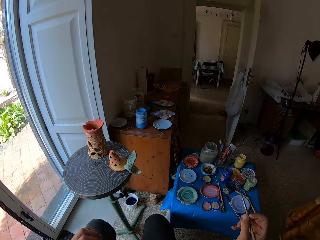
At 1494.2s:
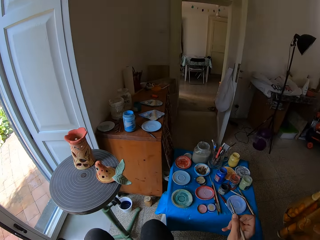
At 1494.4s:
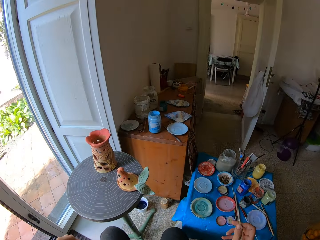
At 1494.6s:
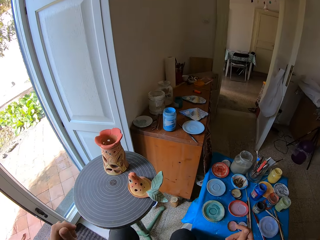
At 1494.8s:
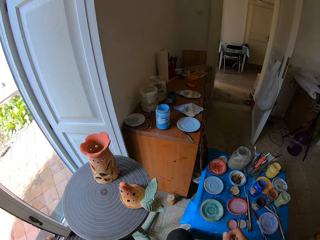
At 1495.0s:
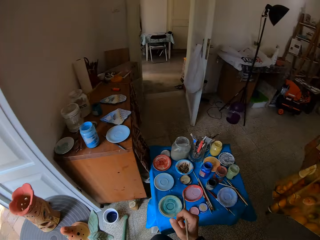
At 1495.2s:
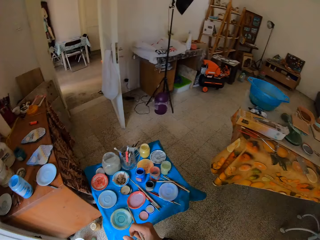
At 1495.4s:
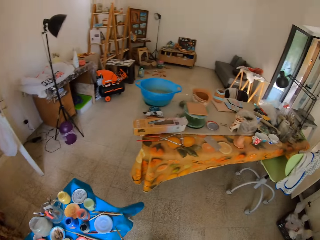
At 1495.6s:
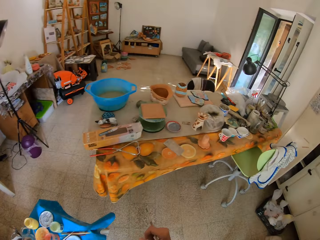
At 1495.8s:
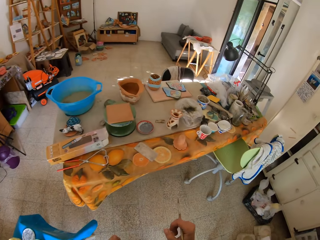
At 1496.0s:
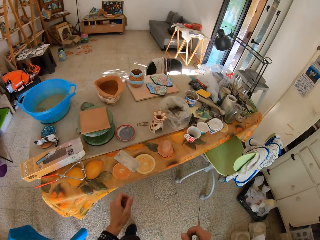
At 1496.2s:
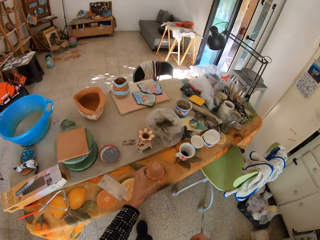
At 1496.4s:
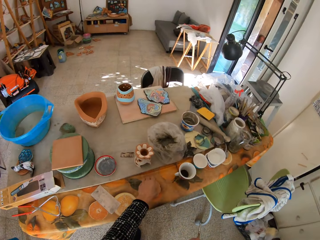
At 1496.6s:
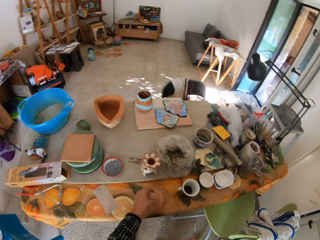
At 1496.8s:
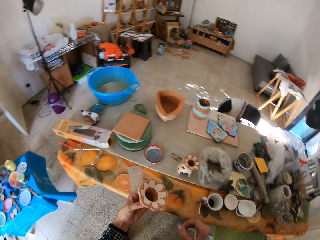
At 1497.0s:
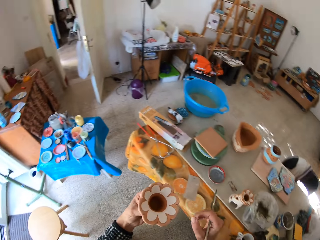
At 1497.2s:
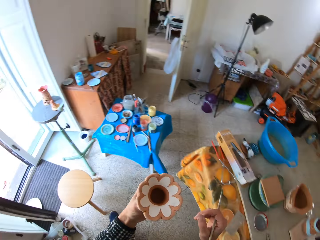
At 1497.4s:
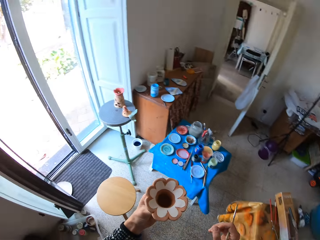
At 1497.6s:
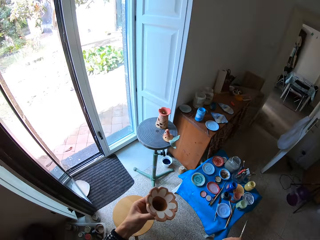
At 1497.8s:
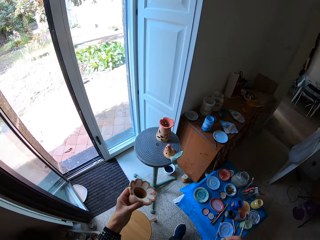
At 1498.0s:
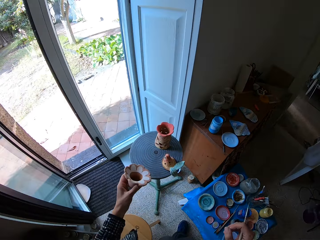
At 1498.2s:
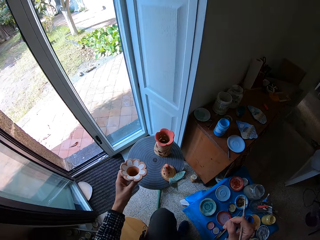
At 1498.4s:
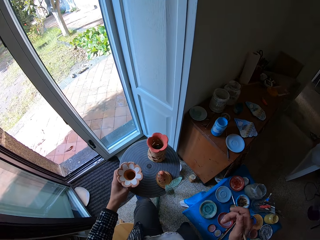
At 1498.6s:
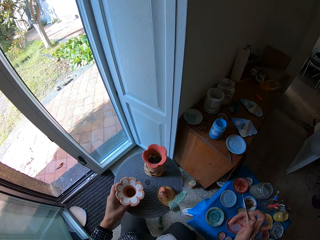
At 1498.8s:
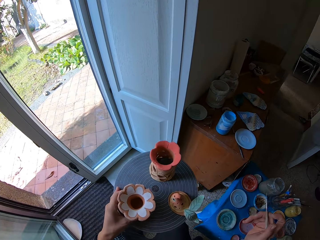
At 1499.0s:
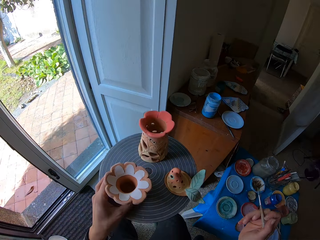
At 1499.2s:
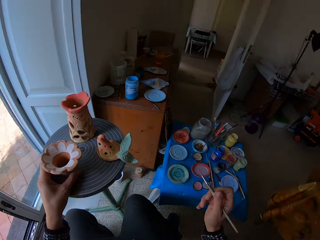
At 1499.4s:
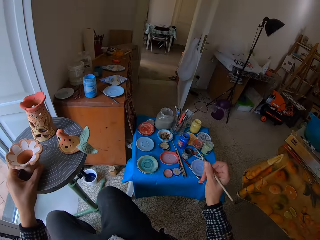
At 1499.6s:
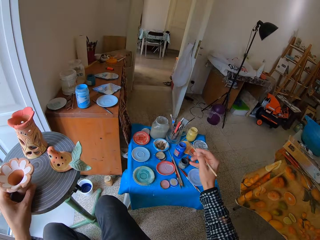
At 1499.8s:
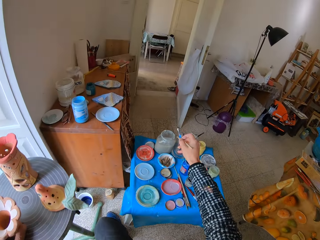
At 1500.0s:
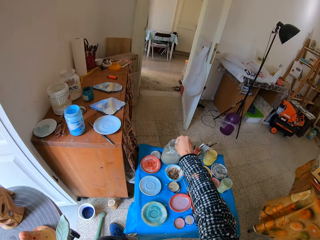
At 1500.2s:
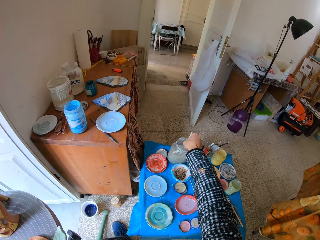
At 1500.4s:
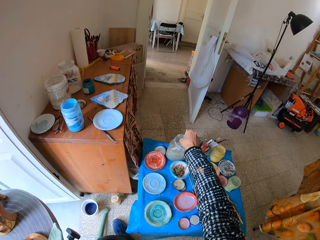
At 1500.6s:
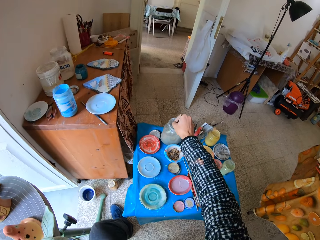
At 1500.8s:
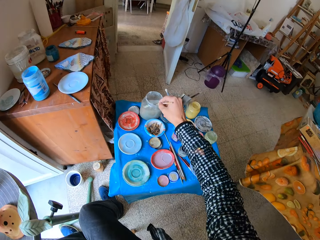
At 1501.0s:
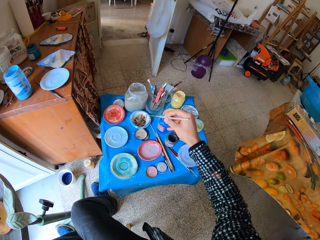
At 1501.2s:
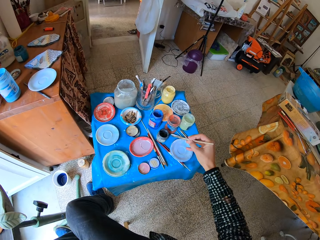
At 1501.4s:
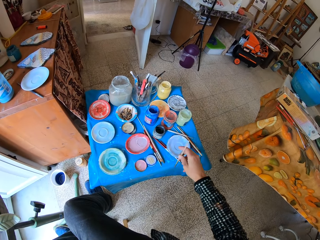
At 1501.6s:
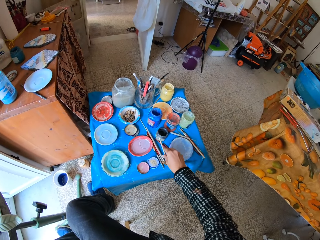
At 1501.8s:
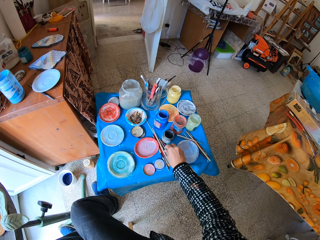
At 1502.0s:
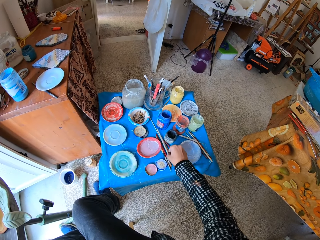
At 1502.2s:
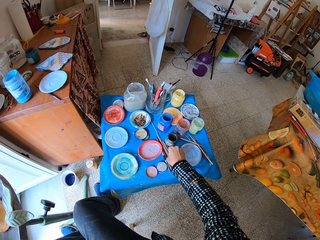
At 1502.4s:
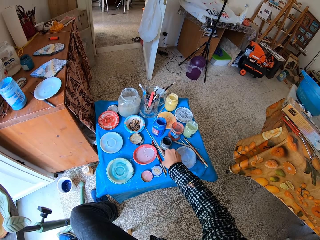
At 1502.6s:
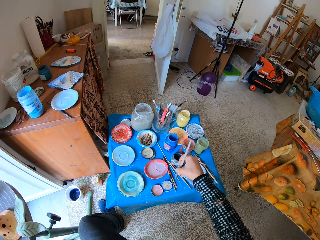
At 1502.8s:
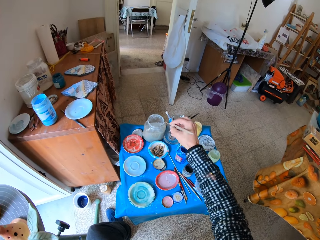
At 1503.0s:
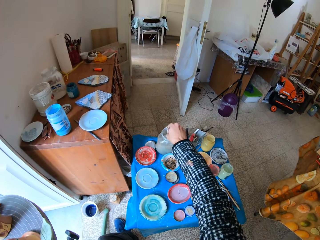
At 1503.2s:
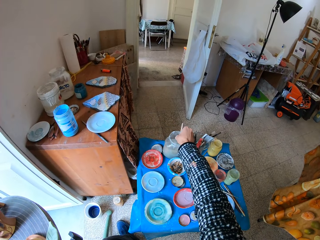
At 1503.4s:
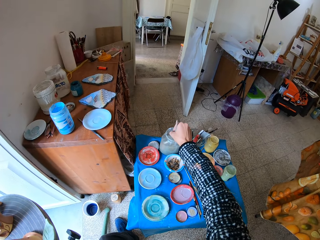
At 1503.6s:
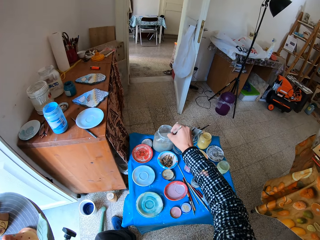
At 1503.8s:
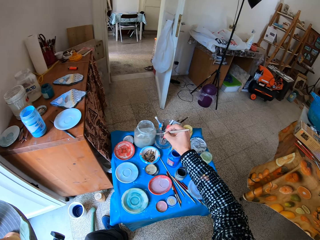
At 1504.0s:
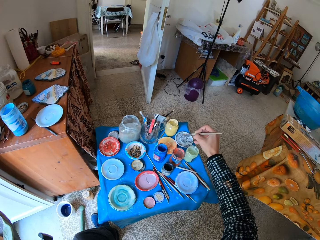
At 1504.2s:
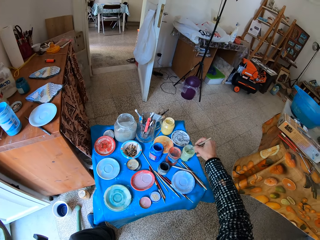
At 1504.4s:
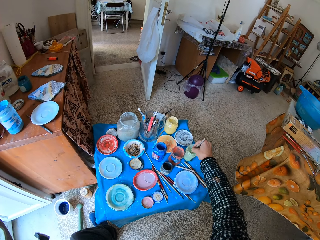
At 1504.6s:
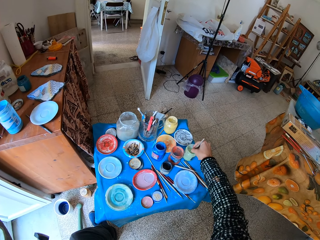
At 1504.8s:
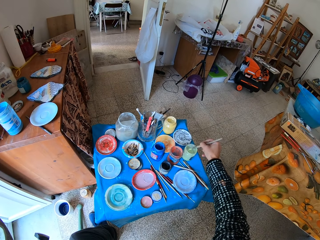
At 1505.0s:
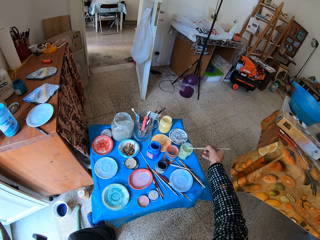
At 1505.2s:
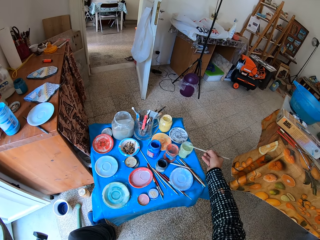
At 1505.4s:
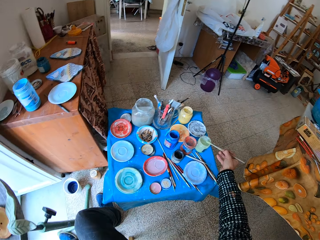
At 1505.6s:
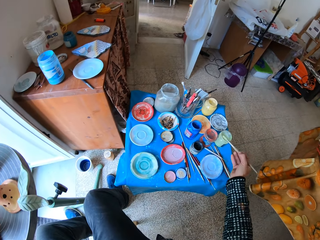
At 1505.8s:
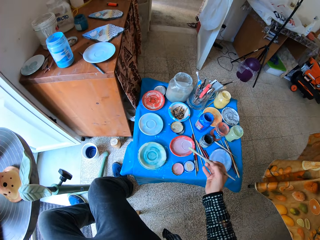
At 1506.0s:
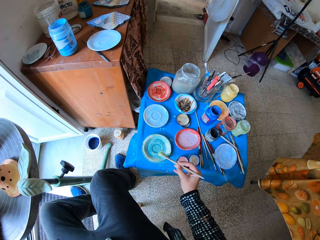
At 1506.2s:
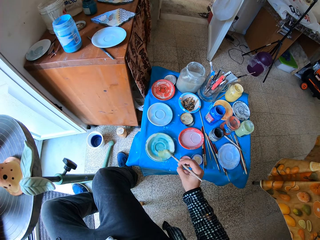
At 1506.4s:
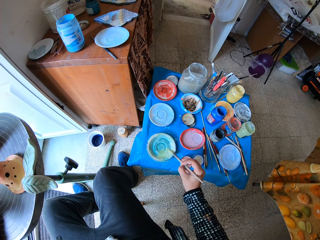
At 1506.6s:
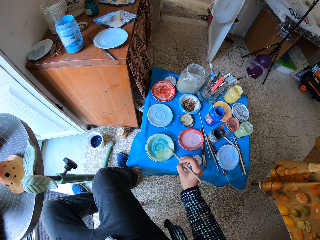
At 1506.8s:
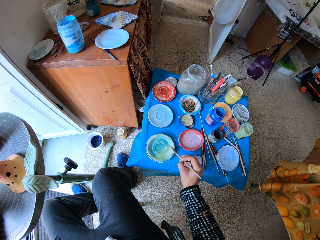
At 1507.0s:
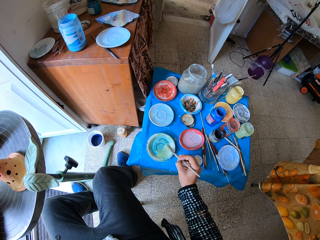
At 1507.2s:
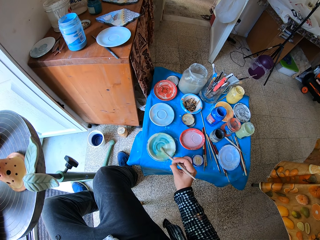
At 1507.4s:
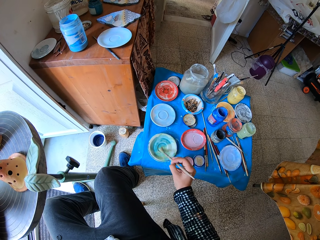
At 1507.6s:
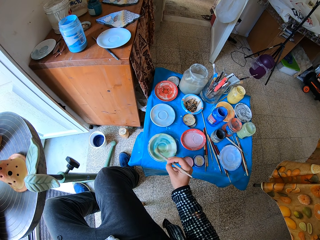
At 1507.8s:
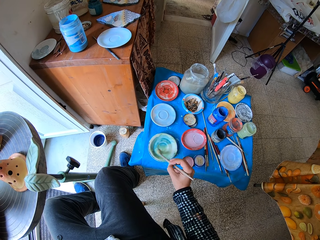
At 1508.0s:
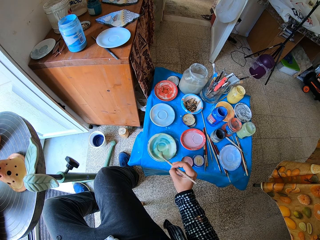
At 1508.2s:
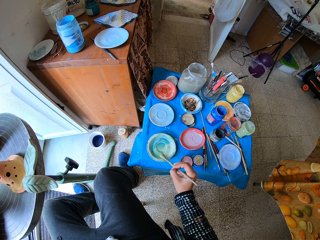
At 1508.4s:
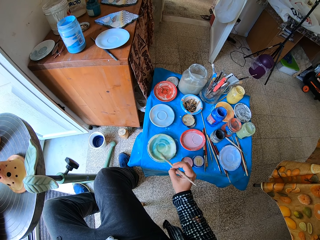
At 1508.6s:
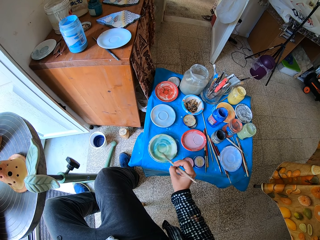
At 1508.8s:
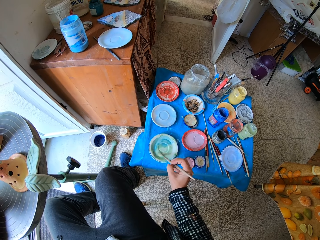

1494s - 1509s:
The camera wearer picks a ceramic ware from a table with his left hand. He places the ceramic ware on the pottery wheel with his left hand. He rinses the paintbrush in the jar with liquid with his right hand. He stirs paints in the can with the paintbrush. He places the paintbrush on the table with his right hand. He picks another paintbrush from the table with his right hand. He rinses the paintbrush in the jar with liquid with his right hand. He stirs paints in the can with the paintbrush. He takes paint from the container with white paint with the paintbrush with his right hand. He stirs paints in the can with the paintbrush. He mixes the paint in the ceramic saucer.

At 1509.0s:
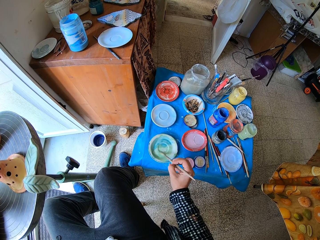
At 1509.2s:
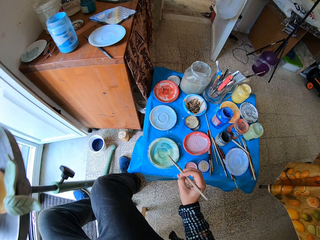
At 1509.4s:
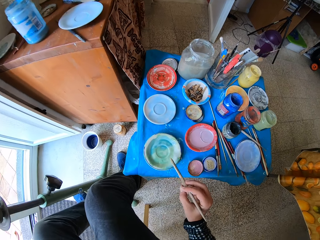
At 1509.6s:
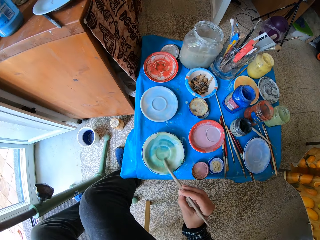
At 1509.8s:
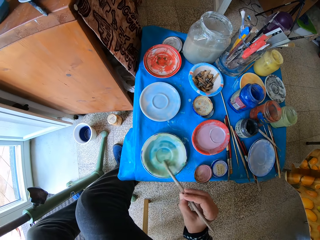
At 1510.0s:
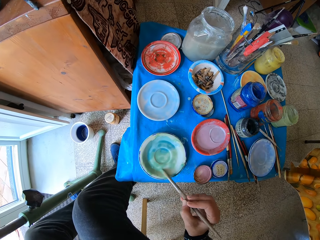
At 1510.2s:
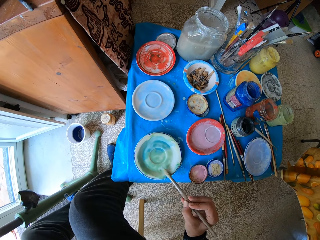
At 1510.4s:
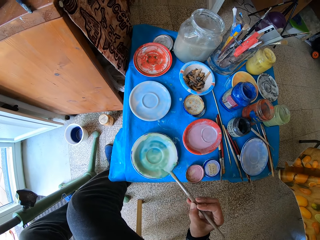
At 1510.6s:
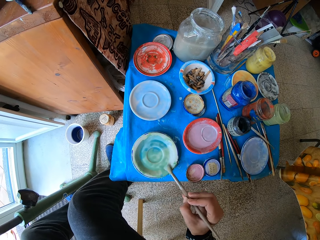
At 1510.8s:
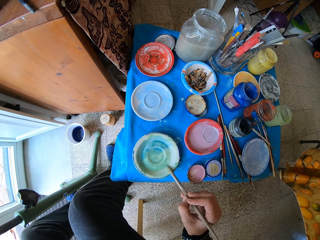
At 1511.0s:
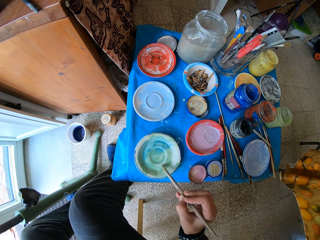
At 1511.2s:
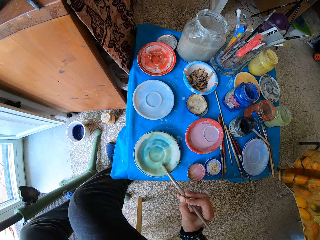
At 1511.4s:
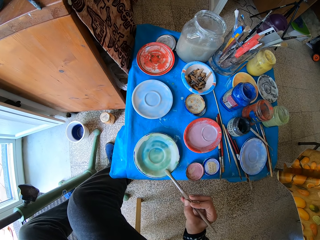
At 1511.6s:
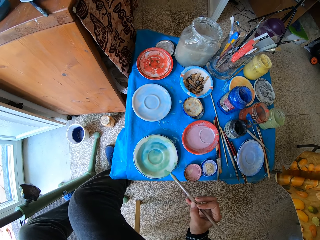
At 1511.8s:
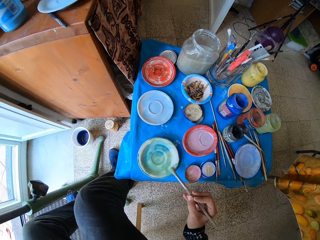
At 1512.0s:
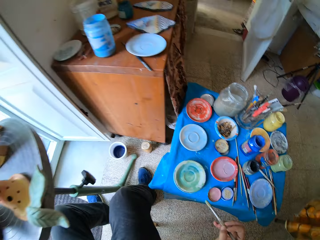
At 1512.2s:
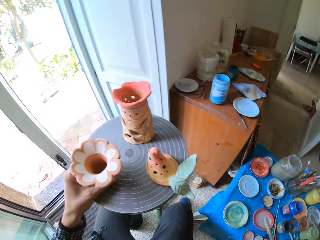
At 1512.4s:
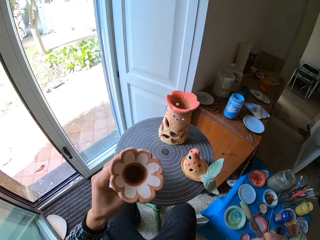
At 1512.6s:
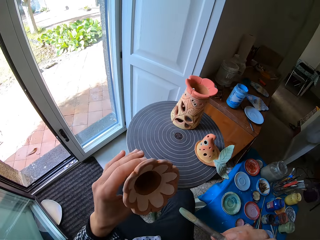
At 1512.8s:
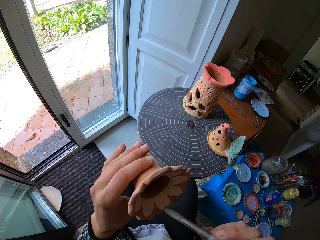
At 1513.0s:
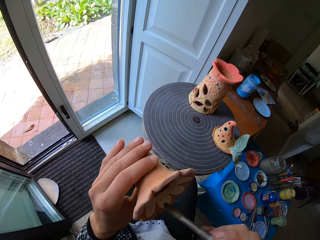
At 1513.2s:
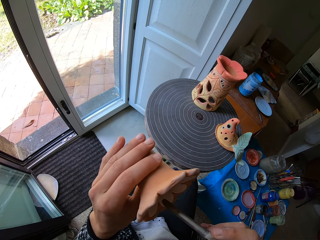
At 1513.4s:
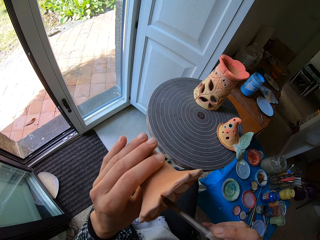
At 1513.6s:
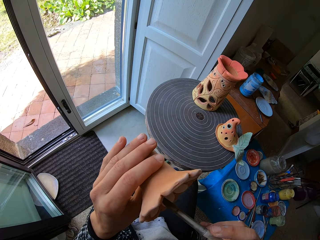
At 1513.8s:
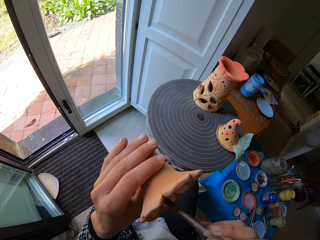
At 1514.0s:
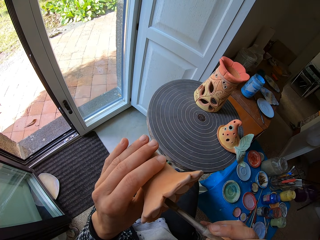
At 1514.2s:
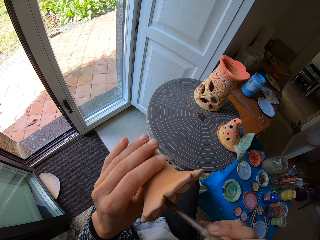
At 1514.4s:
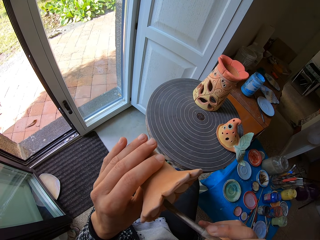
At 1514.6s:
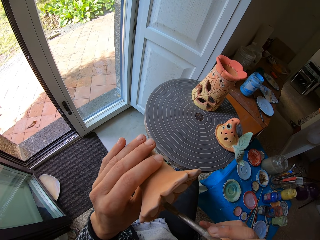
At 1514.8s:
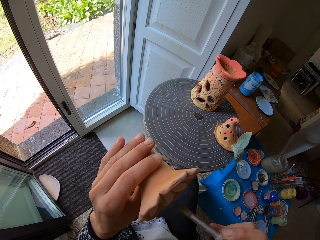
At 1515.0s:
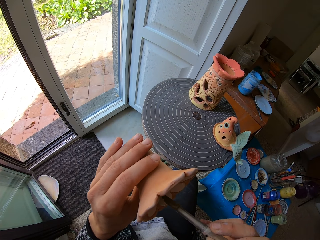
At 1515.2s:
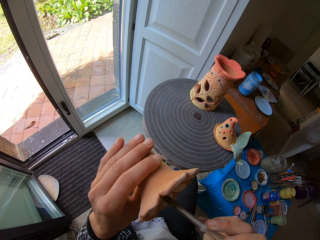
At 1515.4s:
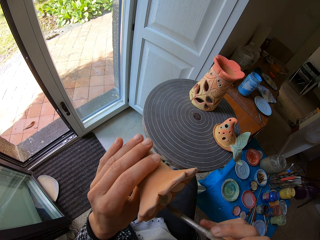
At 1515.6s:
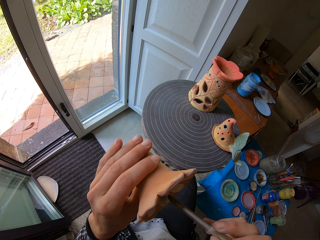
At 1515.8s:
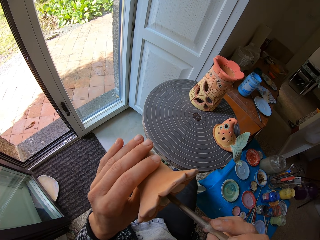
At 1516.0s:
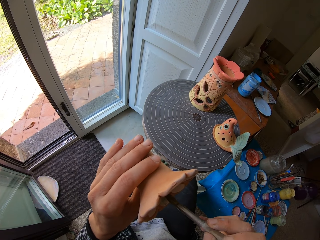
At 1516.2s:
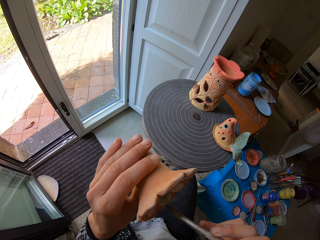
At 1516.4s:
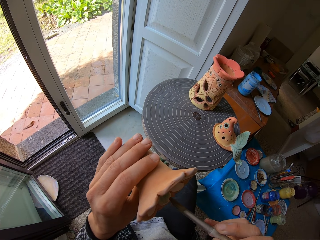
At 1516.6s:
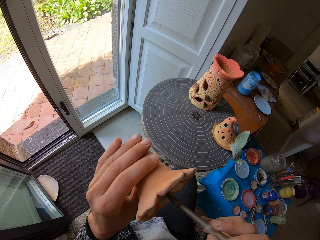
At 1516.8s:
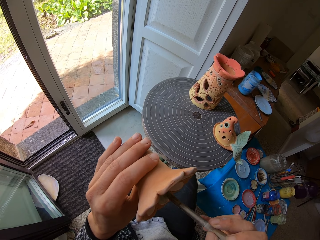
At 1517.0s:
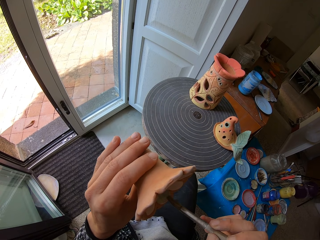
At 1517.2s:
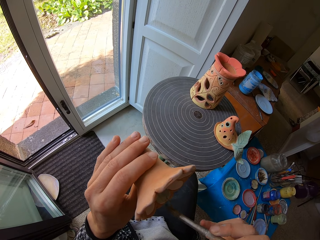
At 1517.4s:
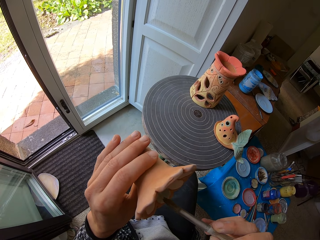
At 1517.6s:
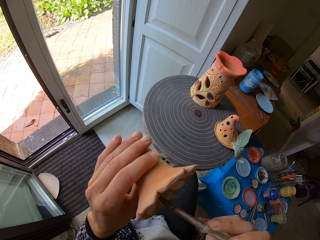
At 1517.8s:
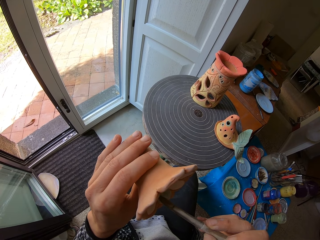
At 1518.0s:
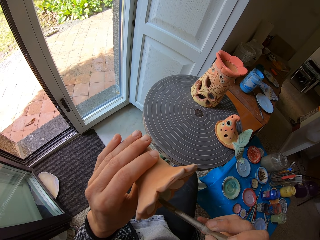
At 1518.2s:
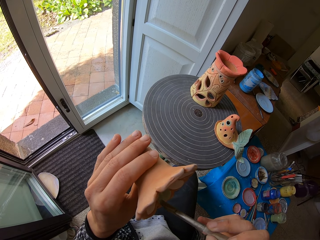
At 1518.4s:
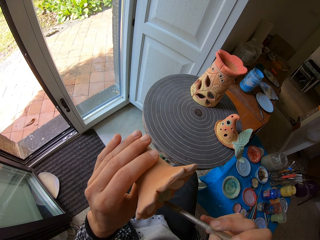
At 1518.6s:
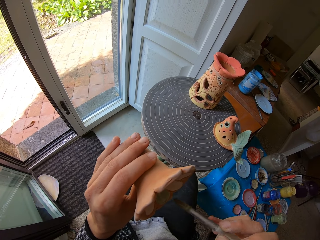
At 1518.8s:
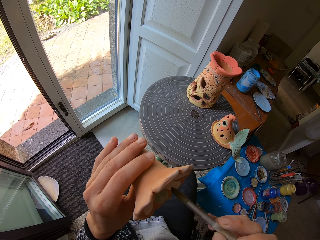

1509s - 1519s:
The camera wearer picks the ceramic ware from the pottery wheel with his left hand. He paints the ceramic ware with the paintbrush with his right hand.
